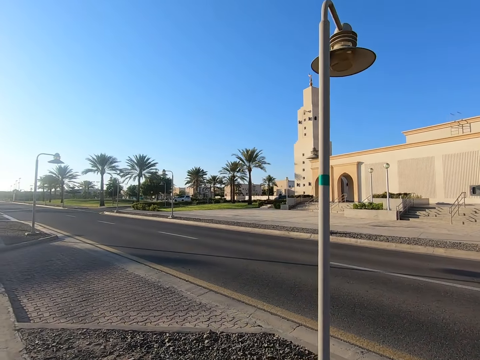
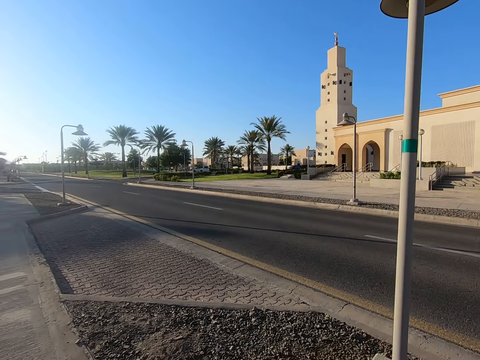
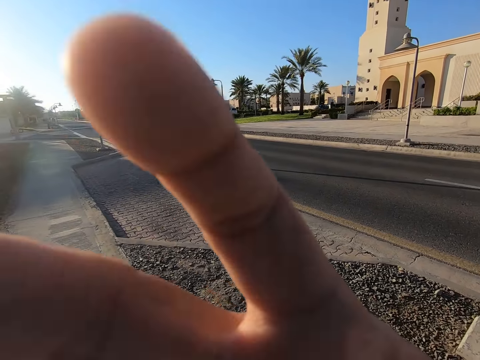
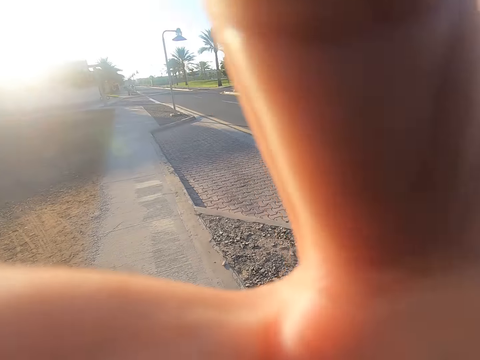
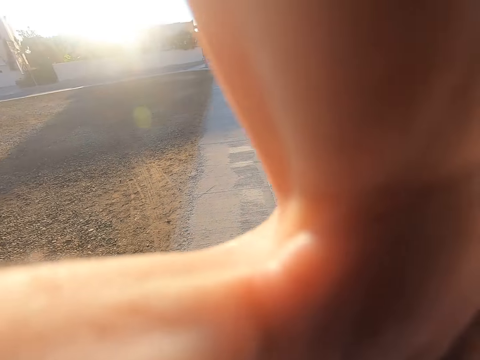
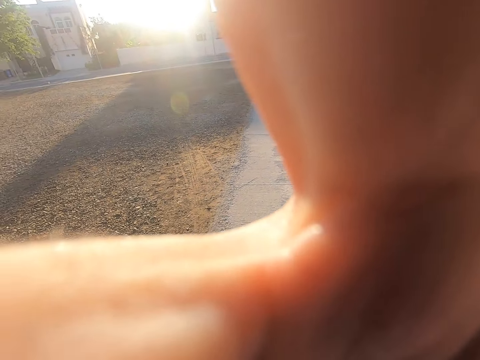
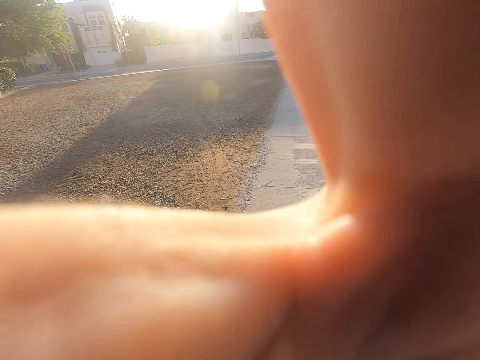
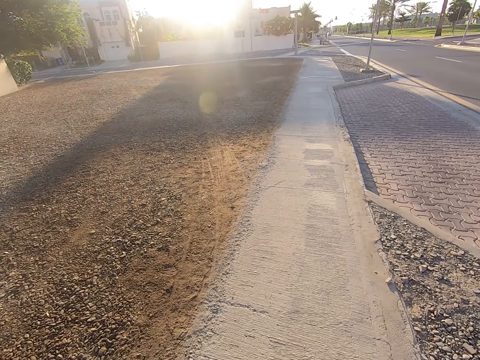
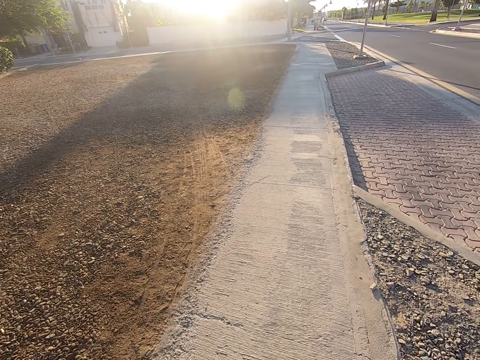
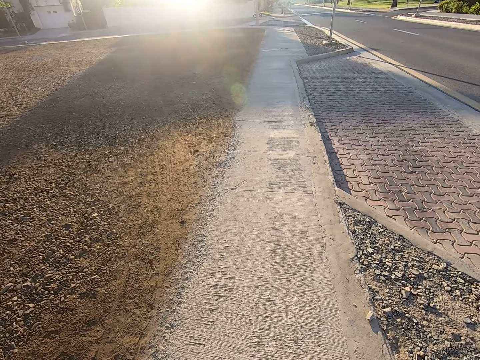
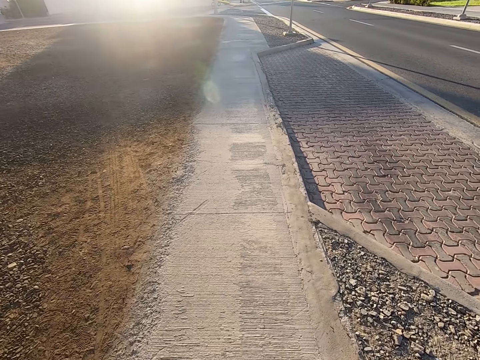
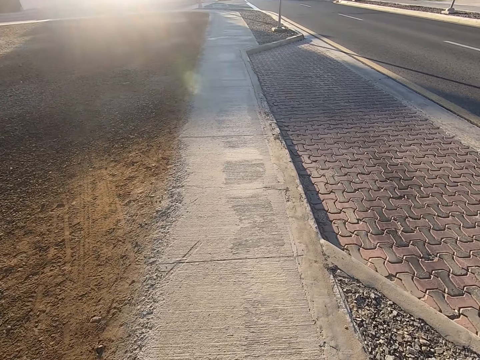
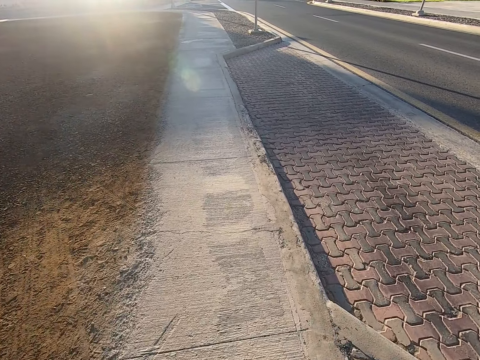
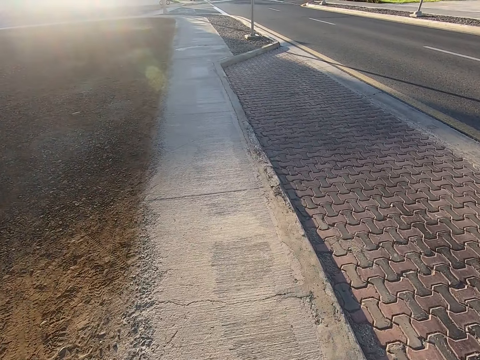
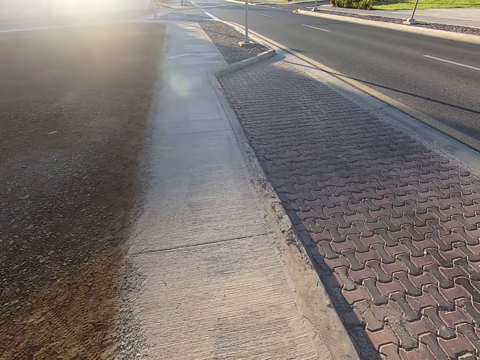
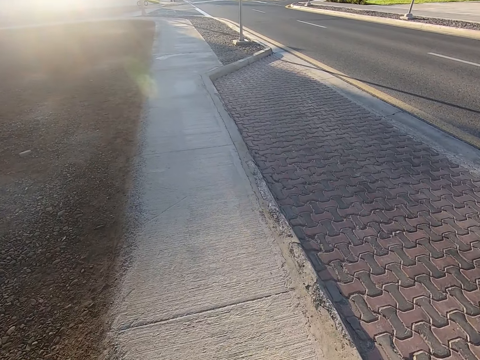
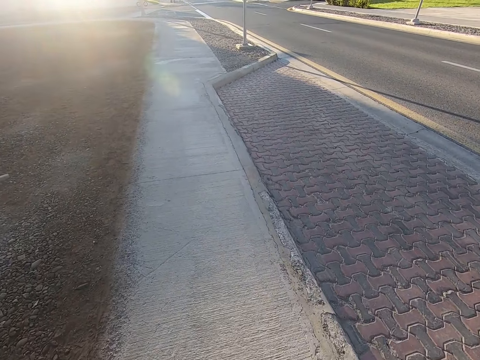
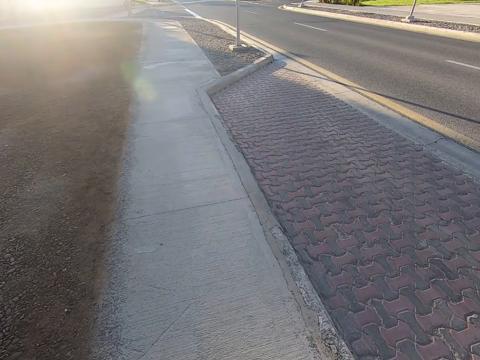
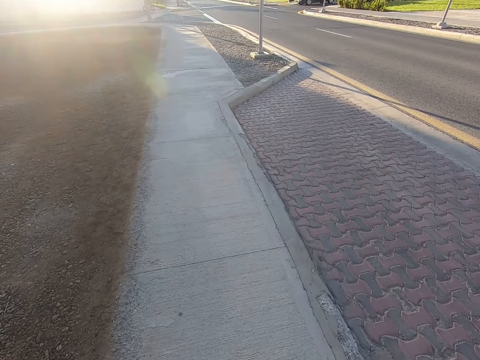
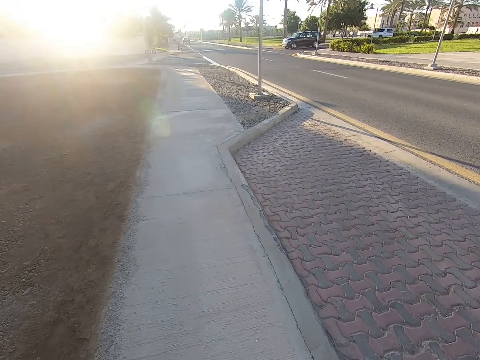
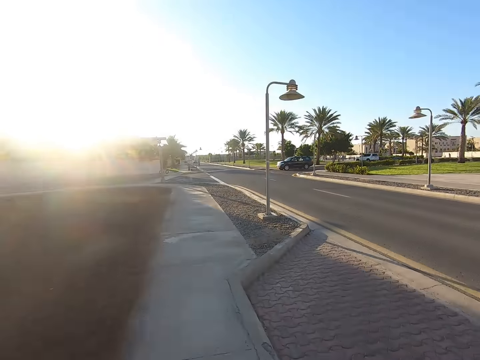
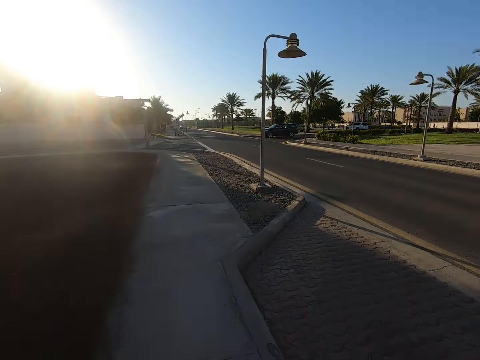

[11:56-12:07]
The camera wearer puts his hand in front of the camera. He raises his hands towards something. He withdraws his hand from something. He walks along the sidewalk.

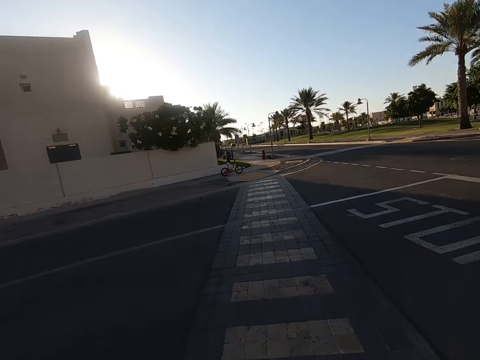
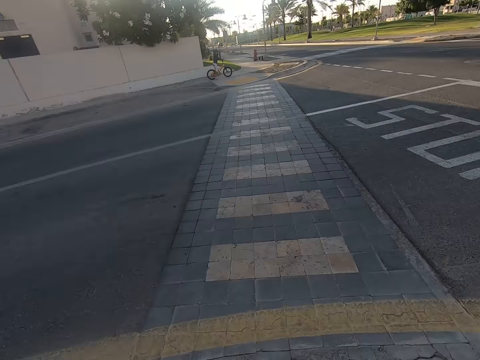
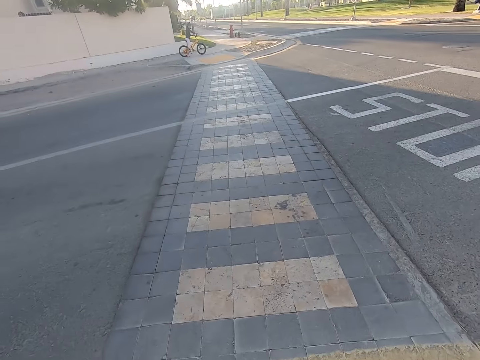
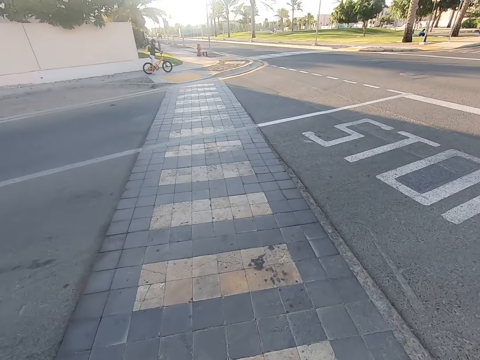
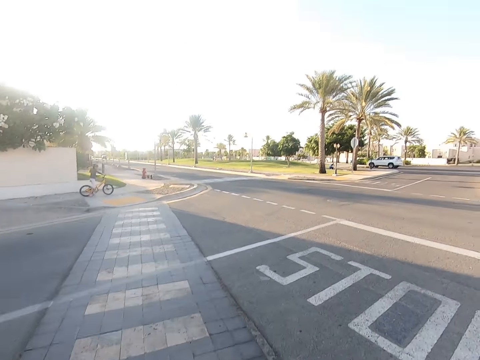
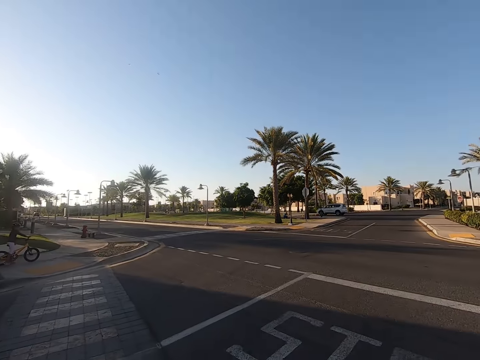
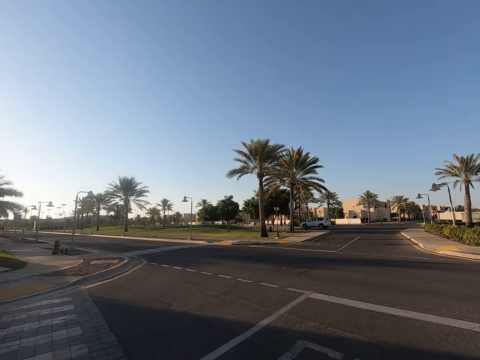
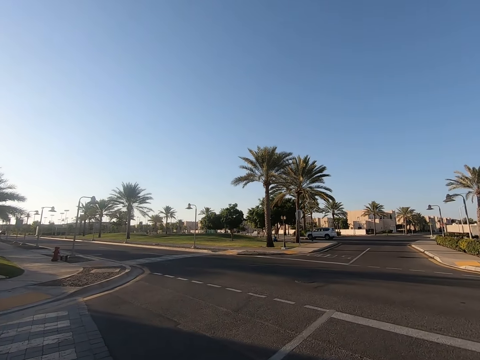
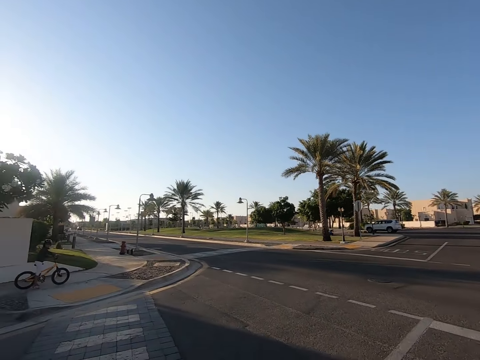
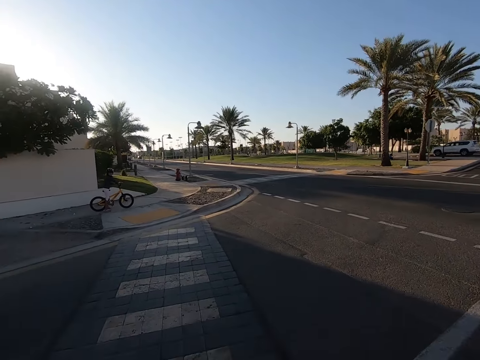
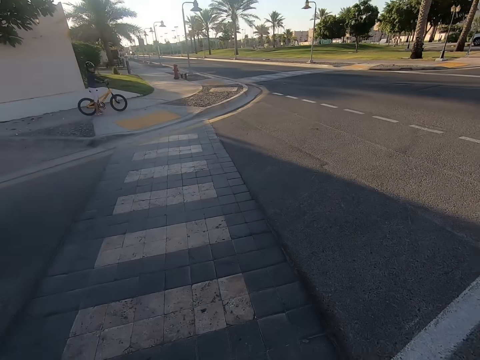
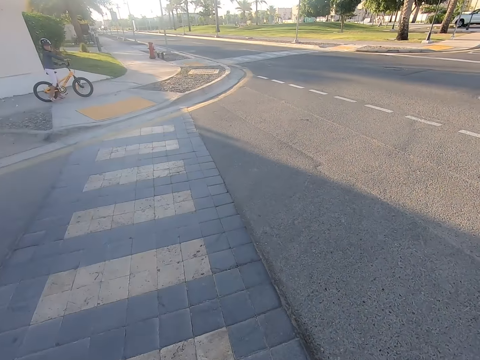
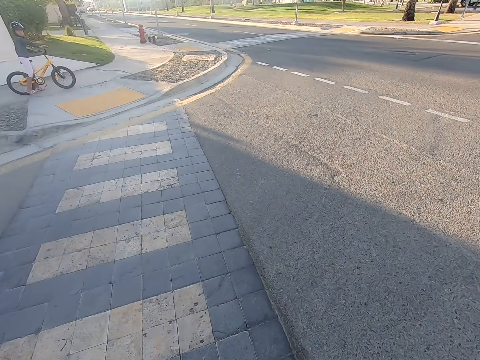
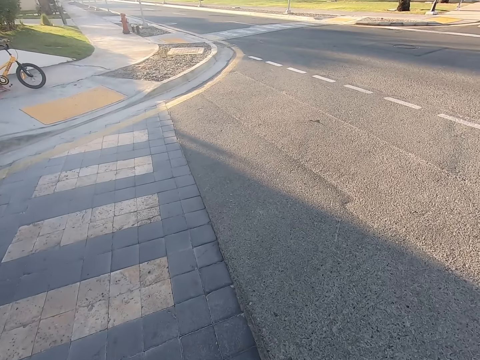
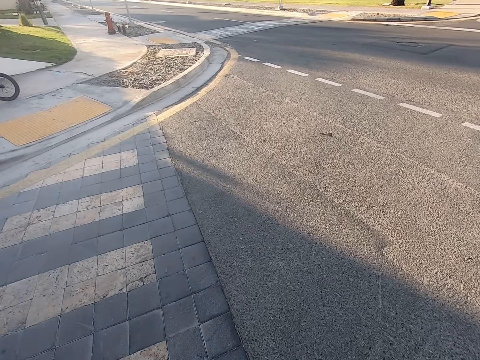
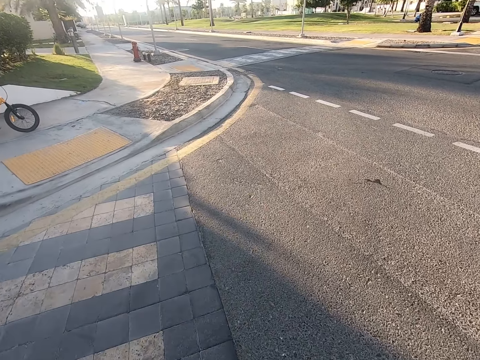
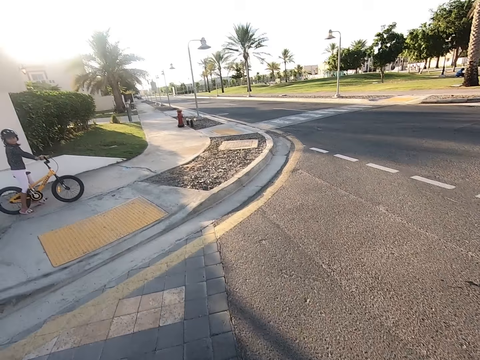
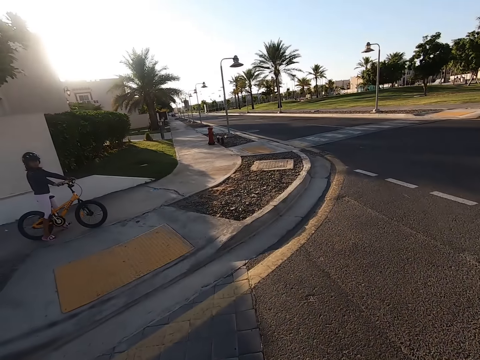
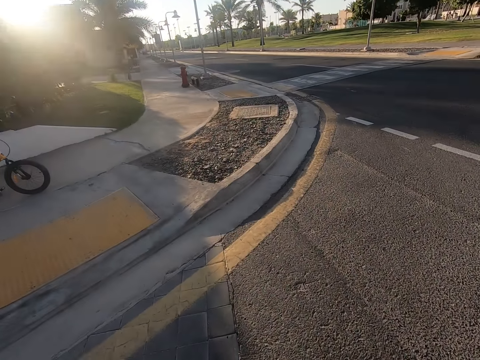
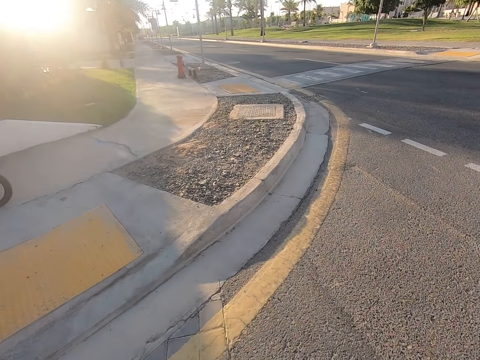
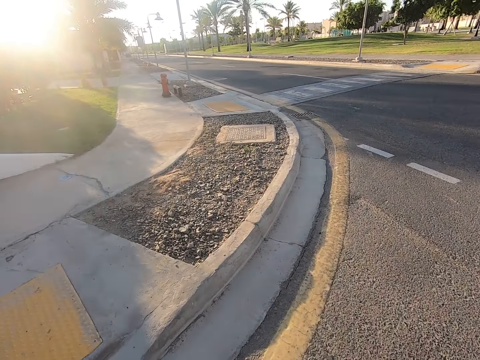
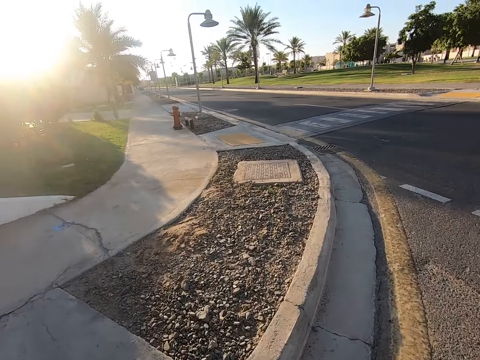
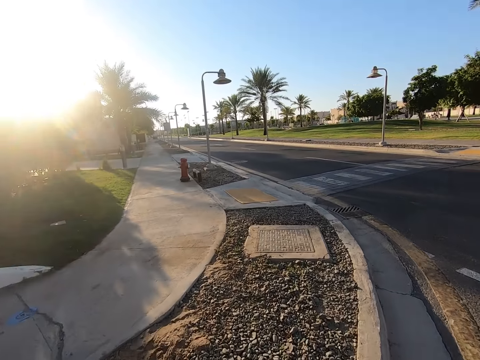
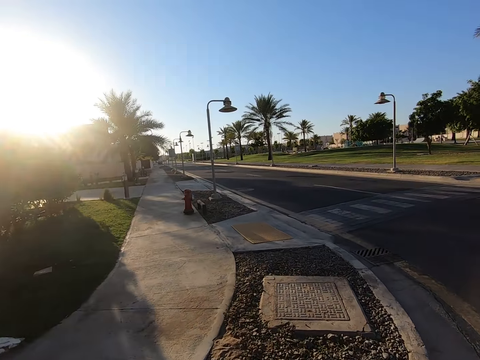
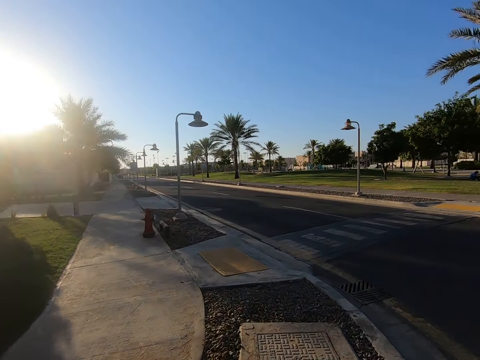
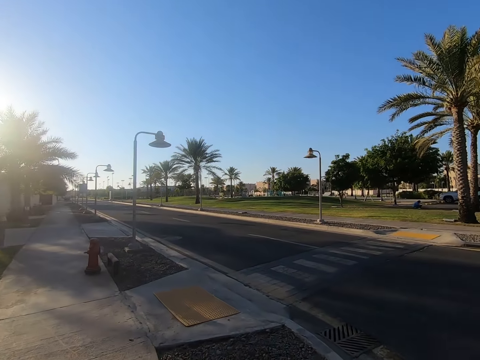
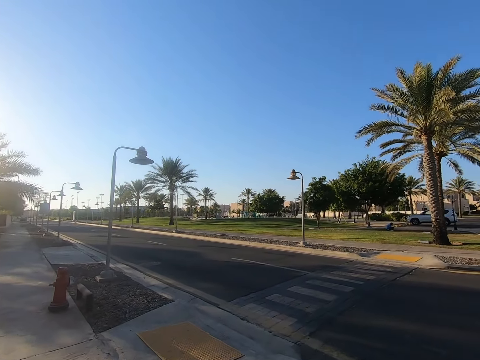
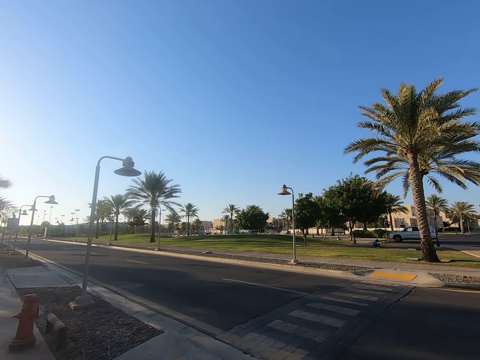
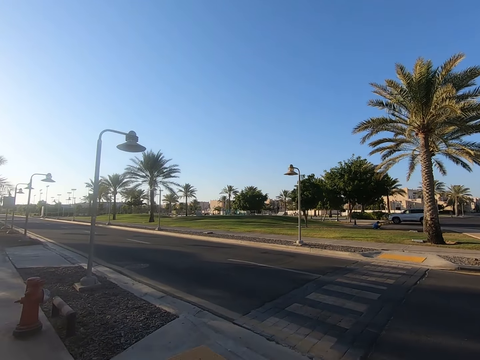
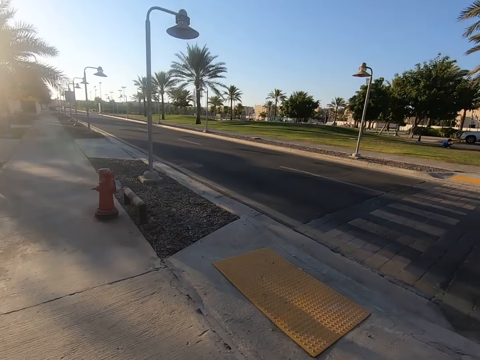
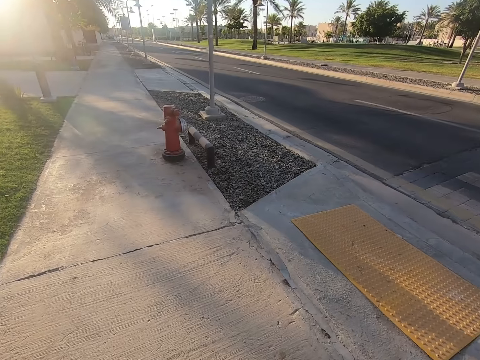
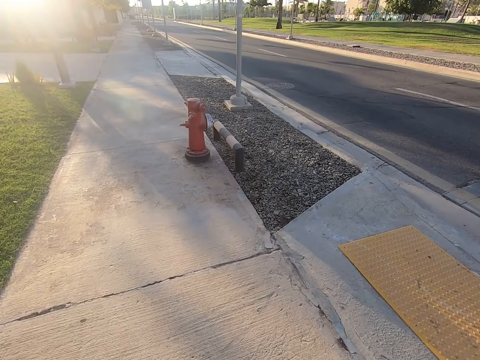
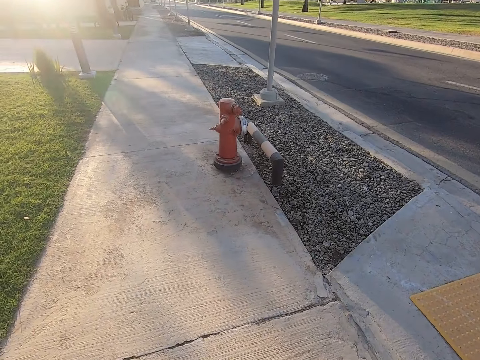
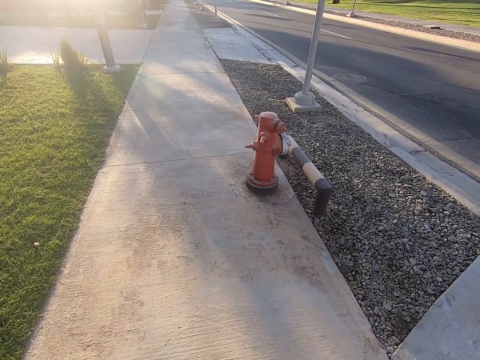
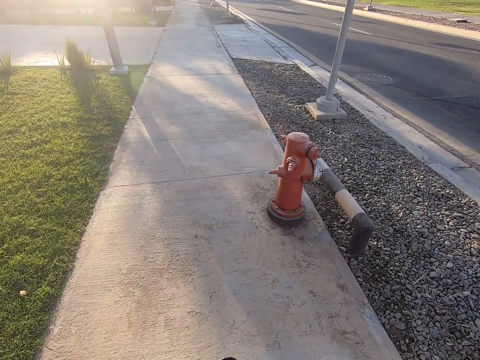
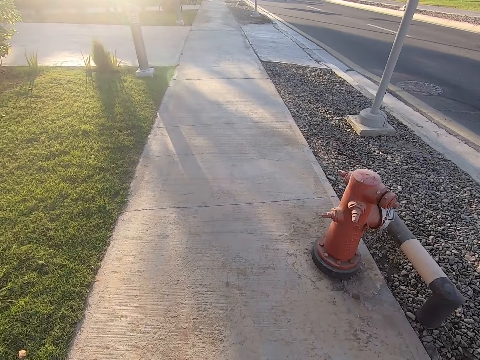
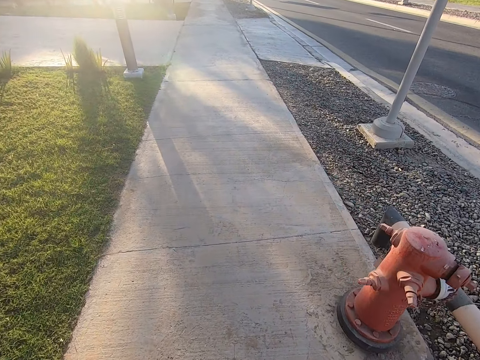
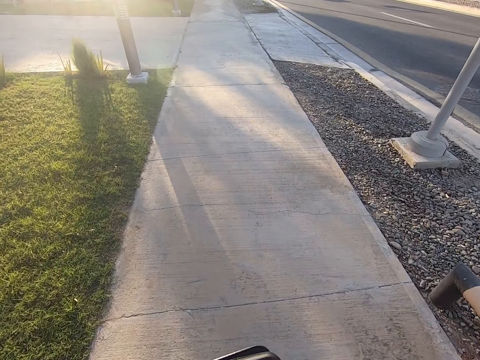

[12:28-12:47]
The camera wearer walks on the tarmac road. They cross the road towards the sidewalk. They walk along the sidewalk.
